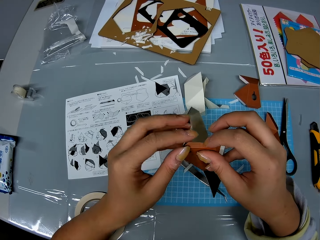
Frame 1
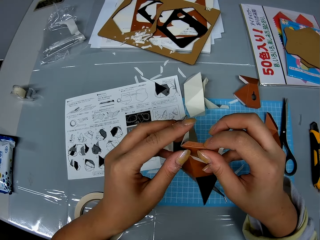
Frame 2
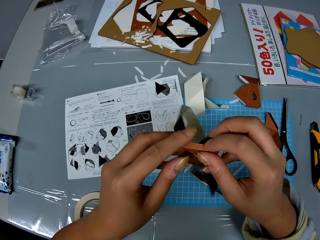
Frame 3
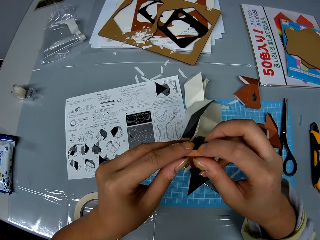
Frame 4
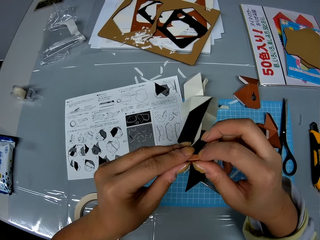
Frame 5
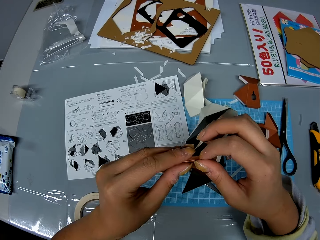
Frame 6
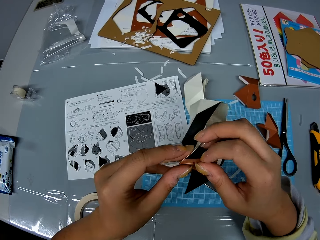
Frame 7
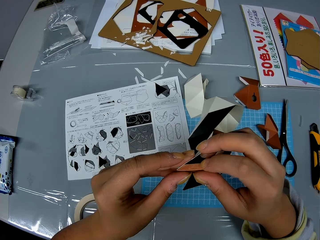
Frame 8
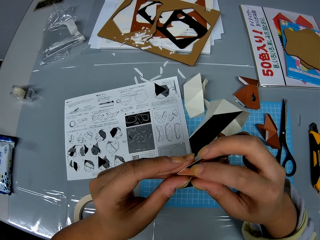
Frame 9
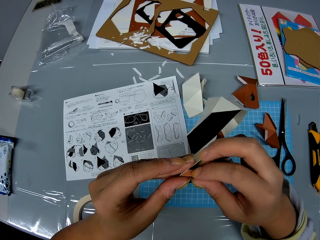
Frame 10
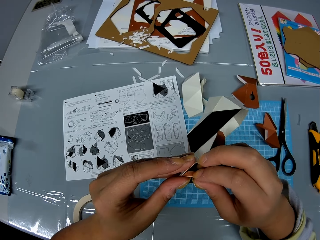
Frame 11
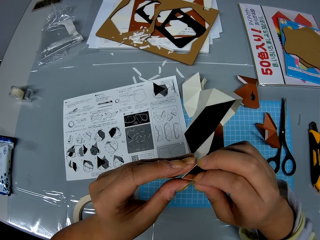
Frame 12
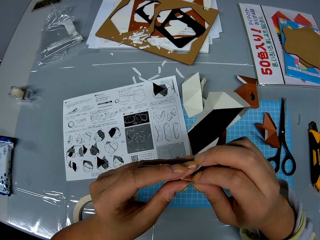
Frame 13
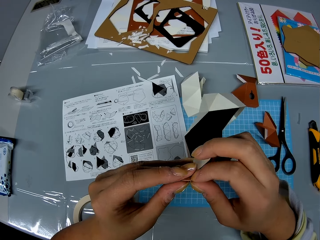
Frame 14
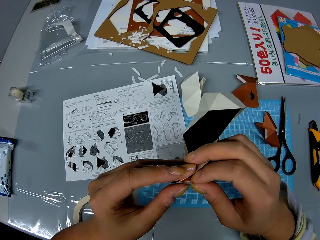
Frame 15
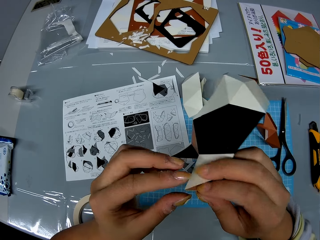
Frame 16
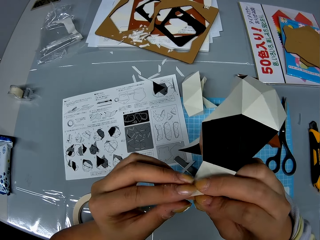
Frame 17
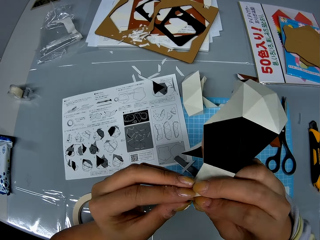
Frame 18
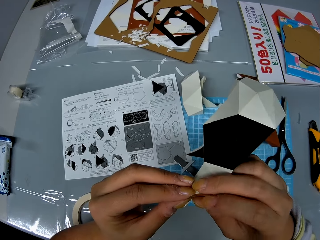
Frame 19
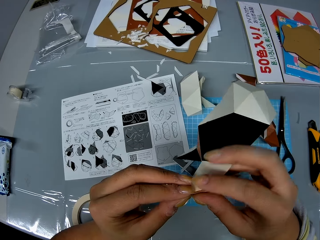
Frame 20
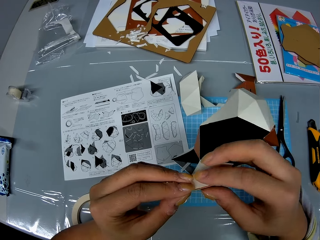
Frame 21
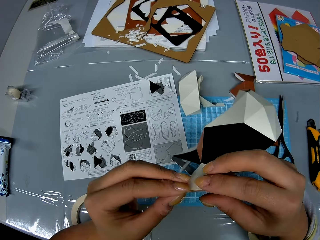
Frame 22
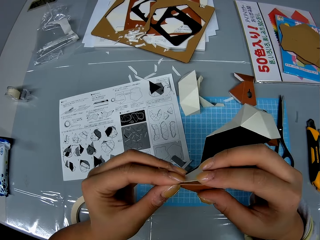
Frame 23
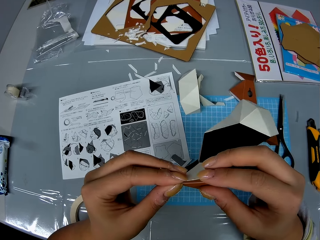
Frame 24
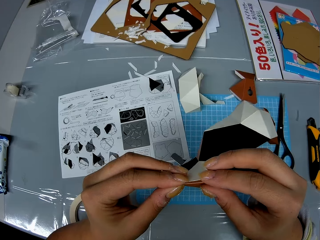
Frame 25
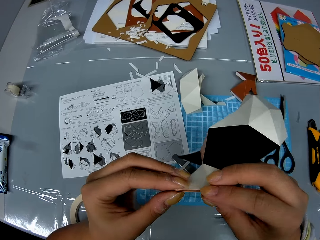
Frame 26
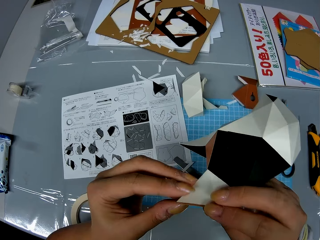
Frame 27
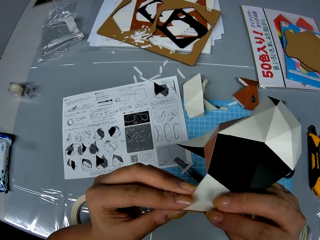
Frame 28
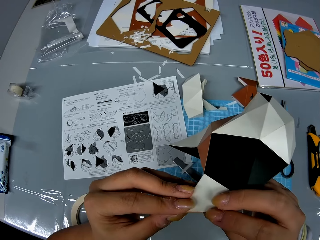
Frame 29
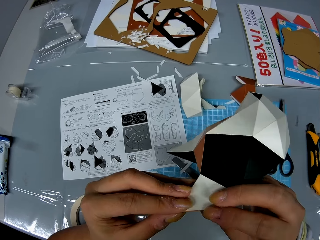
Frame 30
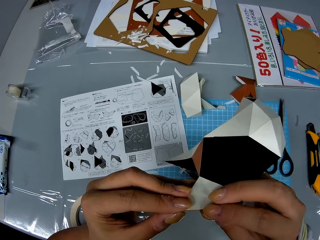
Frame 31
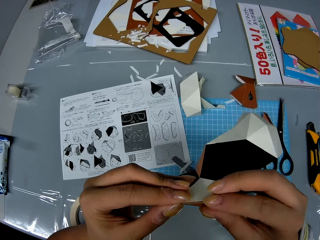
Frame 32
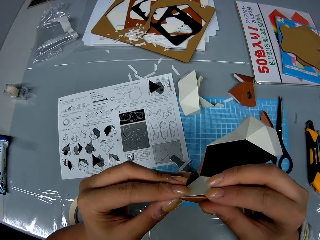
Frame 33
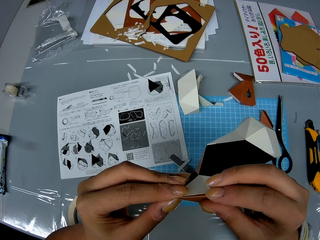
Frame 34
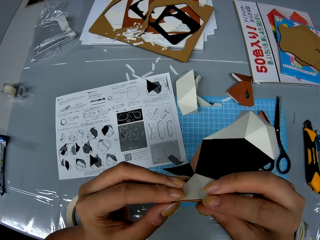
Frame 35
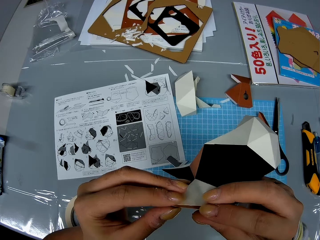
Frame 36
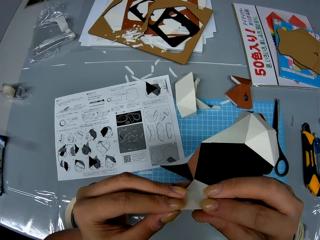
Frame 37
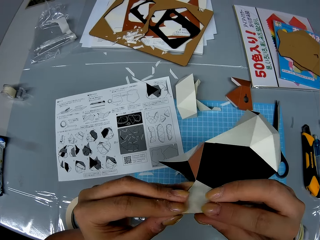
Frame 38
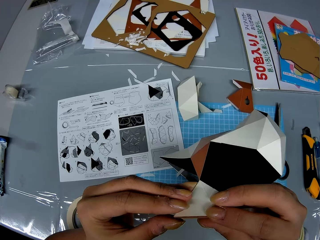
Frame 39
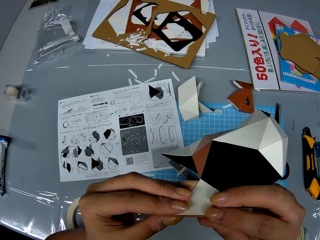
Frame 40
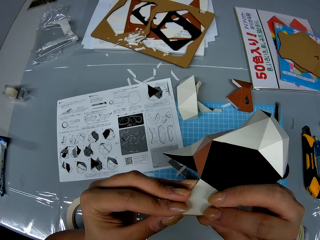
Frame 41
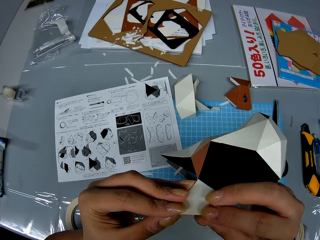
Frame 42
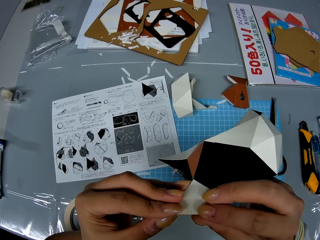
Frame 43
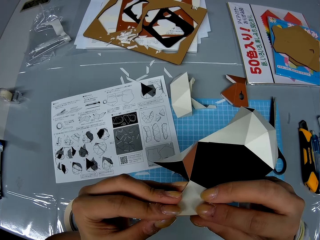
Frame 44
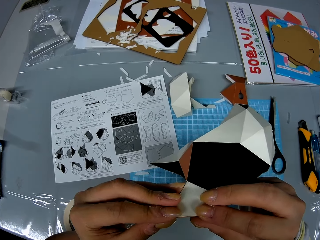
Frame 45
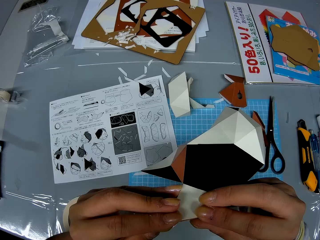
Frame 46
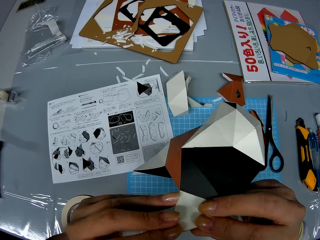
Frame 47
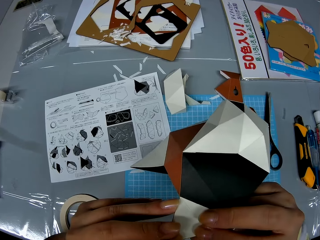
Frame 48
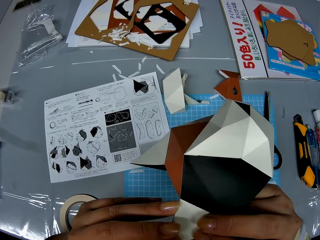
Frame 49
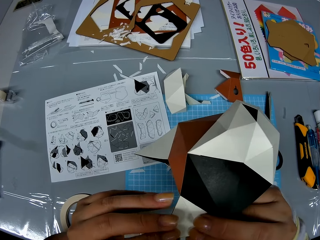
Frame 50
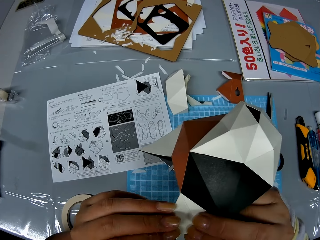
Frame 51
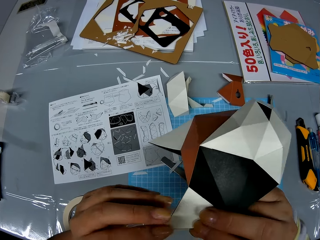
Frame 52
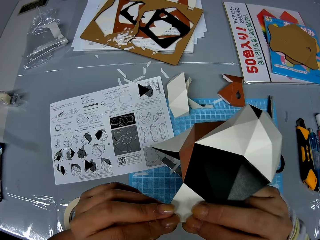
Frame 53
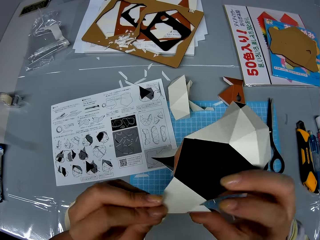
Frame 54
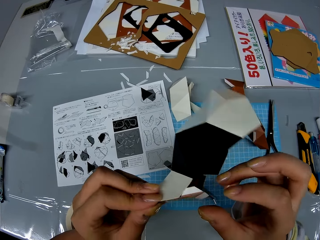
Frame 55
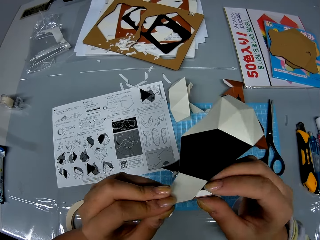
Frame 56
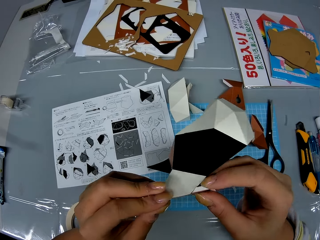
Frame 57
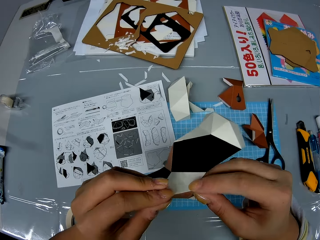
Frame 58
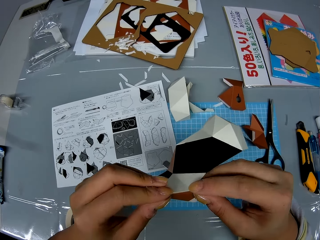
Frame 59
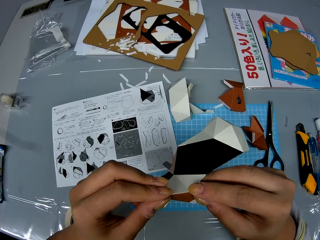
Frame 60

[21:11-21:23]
The camera wearer fixes the craft paper onto the shaped craft paper.

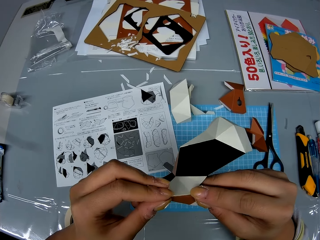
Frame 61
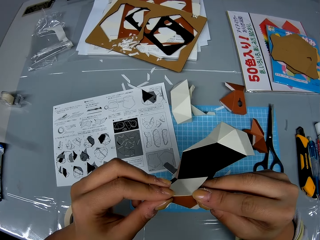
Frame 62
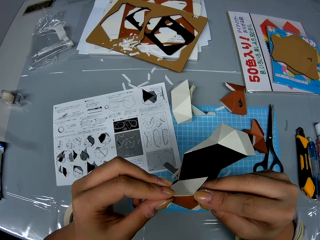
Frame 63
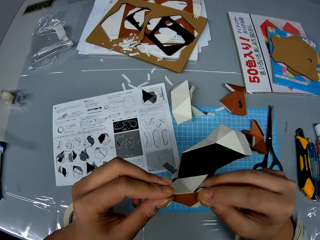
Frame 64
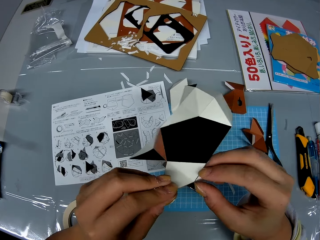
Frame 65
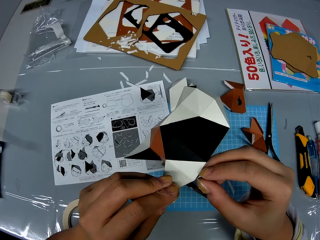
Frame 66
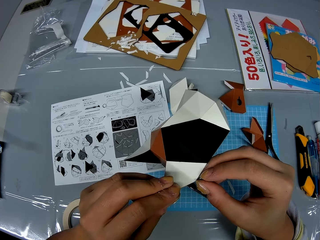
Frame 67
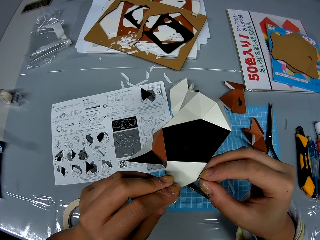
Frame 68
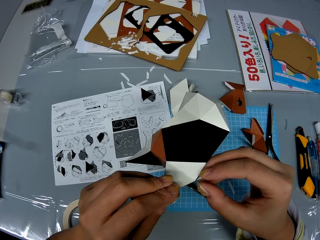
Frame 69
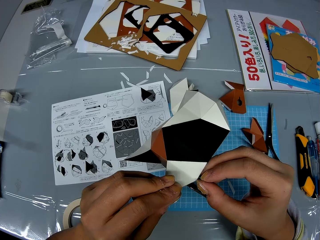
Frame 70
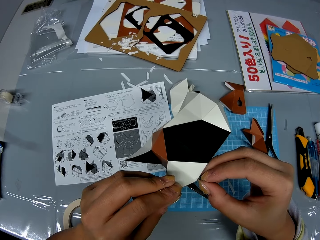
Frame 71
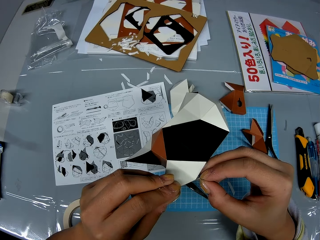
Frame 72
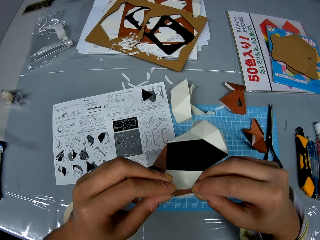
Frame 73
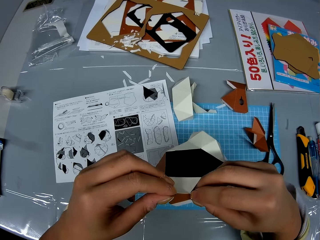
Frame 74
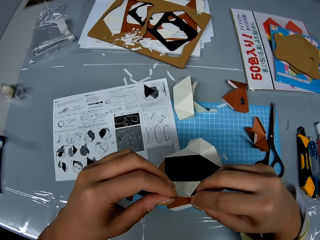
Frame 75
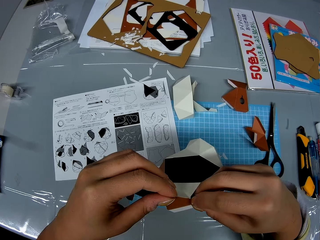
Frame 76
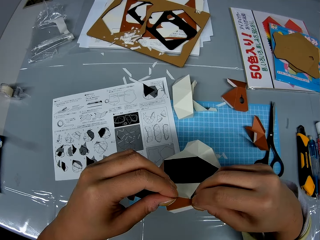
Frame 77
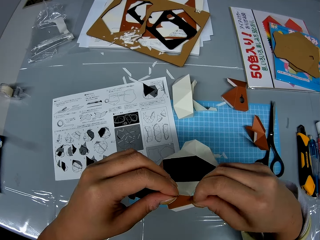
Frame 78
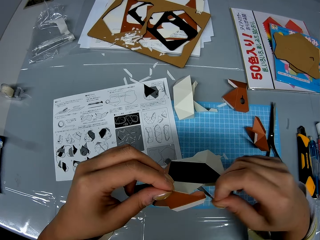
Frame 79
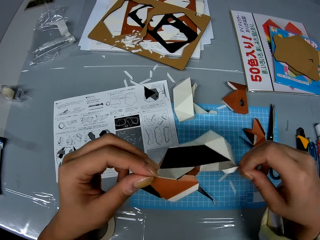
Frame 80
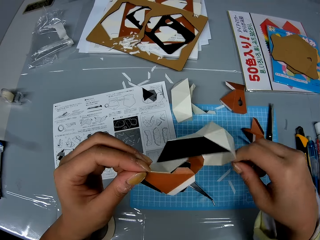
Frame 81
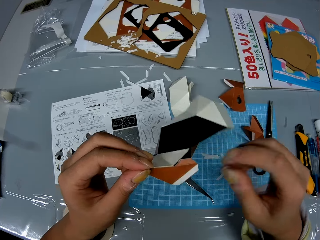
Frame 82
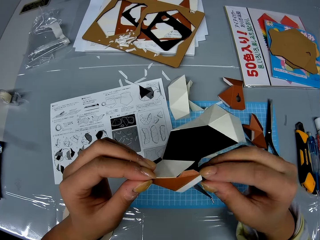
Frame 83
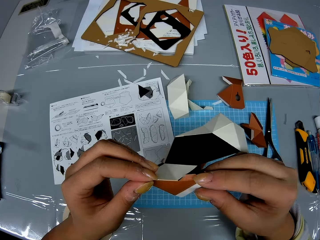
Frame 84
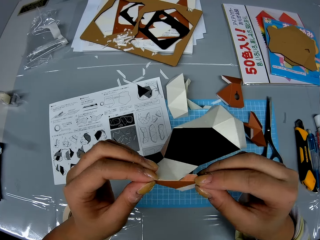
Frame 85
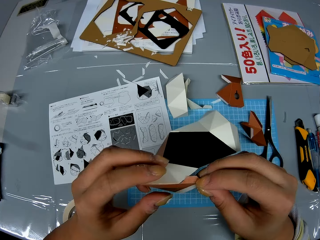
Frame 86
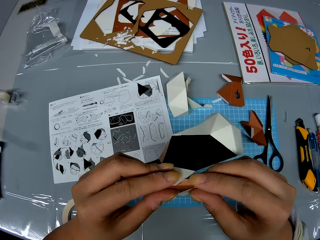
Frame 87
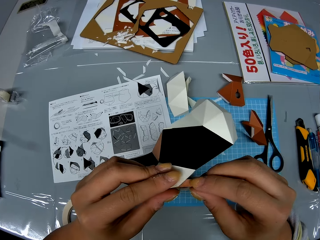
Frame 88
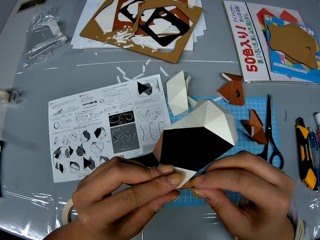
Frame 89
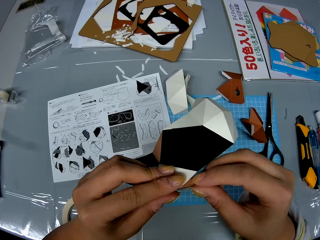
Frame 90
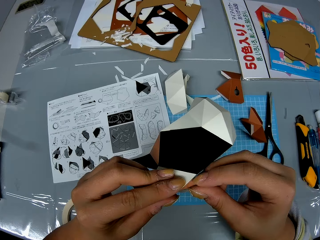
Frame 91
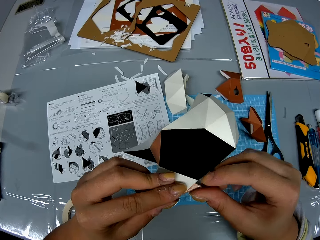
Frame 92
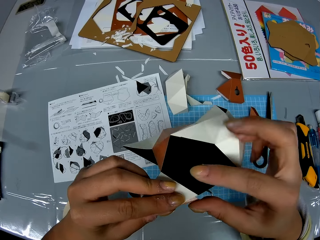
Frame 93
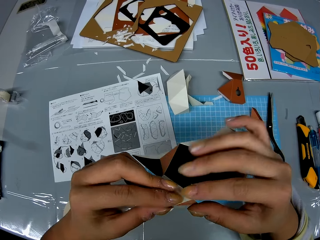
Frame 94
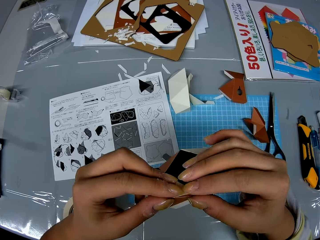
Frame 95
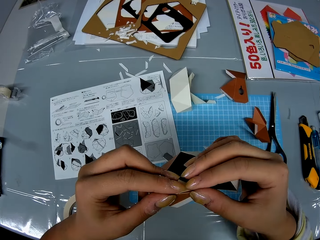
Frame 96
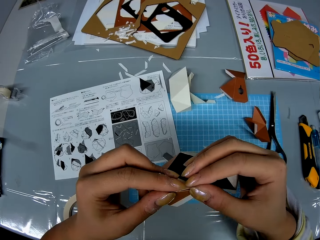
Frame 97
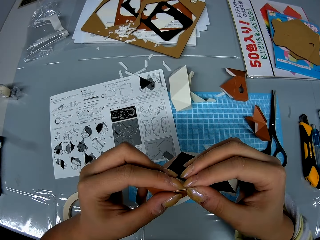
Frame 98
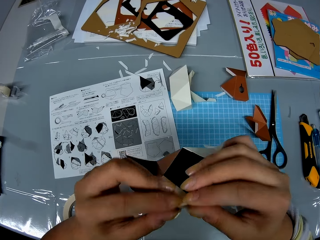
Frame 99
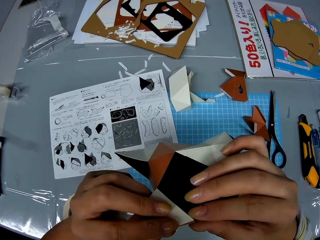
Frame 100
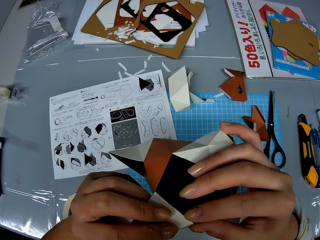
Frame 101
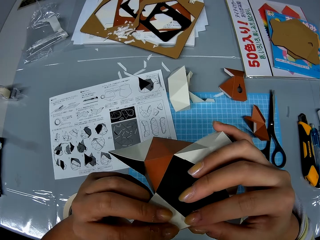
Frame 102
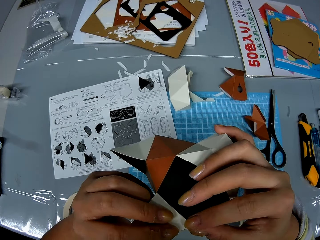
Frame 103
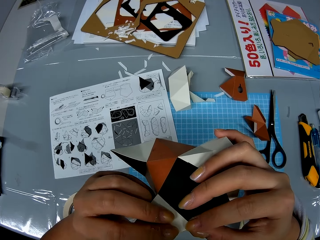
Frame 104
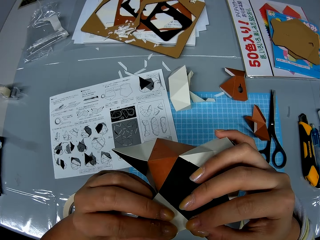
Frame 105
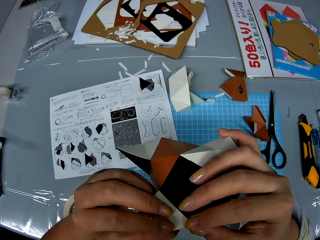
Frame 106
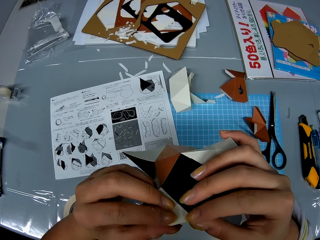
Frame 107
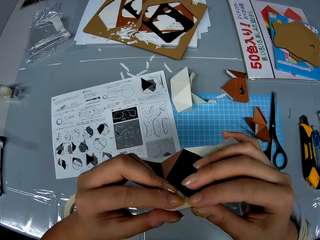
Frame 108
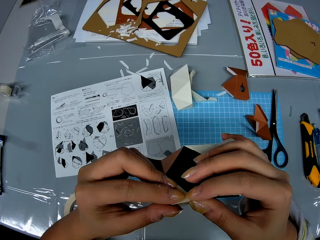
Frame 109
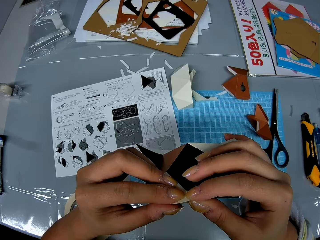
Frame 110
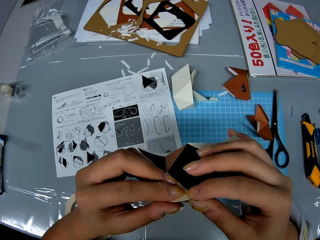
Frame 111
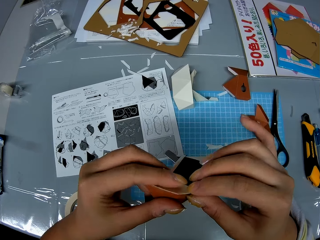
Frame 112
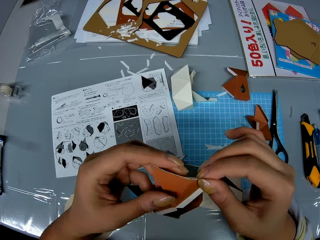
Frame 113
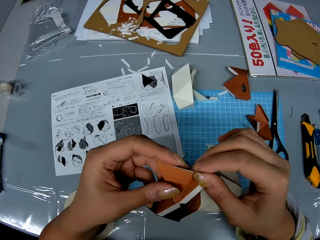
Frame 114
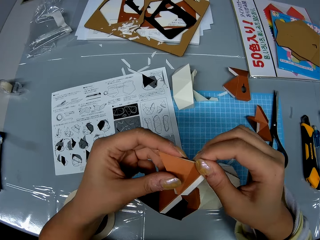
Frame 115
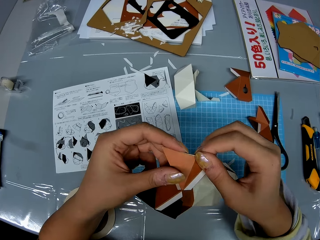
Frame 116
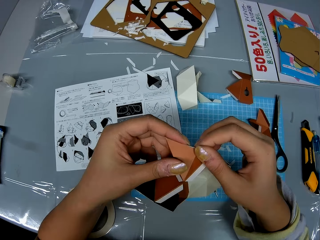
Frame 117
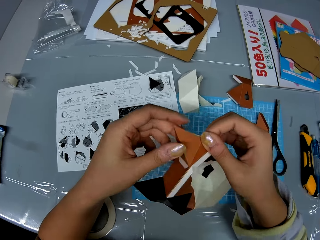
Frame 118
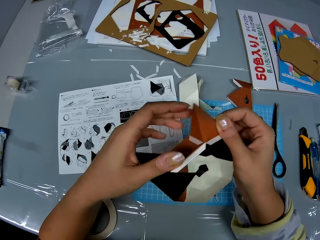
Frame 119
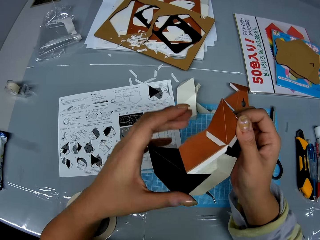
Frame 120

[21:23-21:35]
The camera wearer removes an adhesive tear off strip from the craft paper. They drop the adhesive tear off strip on the table. They fix the craft paper onto the shaped craft paper.
